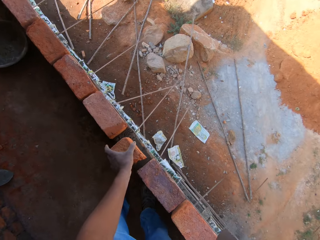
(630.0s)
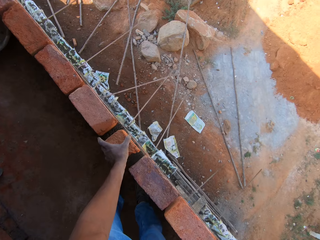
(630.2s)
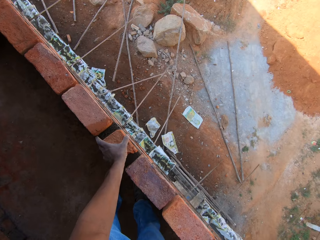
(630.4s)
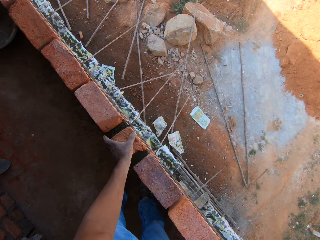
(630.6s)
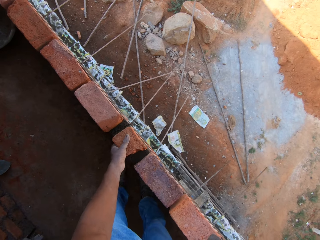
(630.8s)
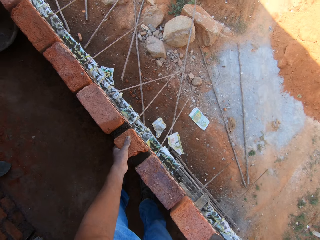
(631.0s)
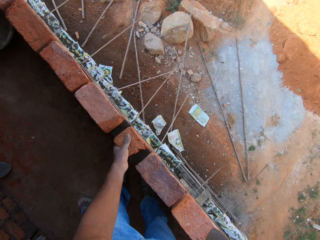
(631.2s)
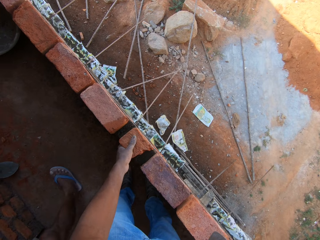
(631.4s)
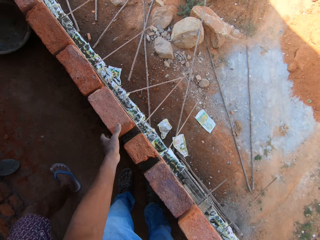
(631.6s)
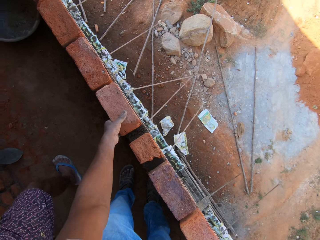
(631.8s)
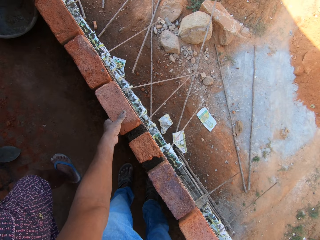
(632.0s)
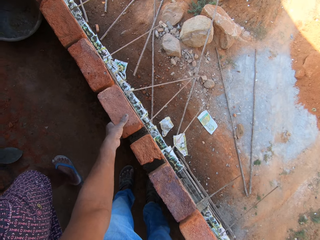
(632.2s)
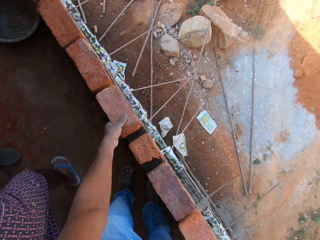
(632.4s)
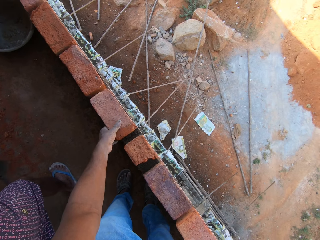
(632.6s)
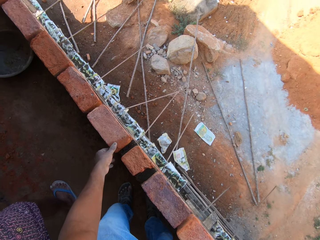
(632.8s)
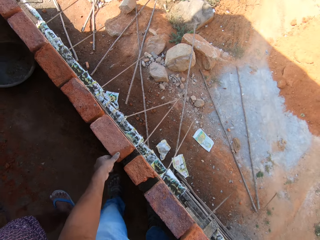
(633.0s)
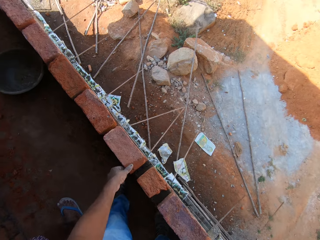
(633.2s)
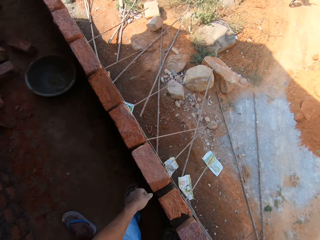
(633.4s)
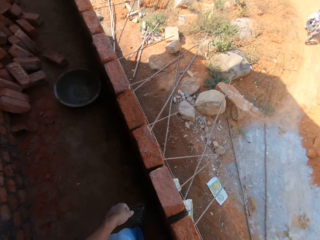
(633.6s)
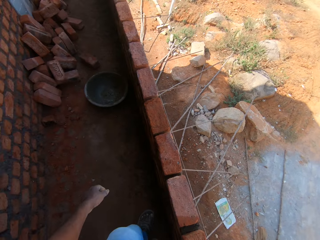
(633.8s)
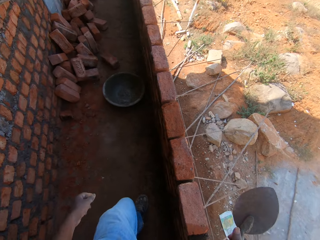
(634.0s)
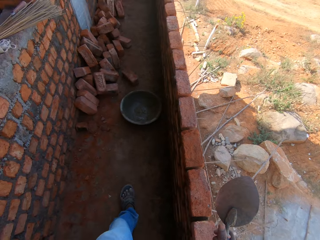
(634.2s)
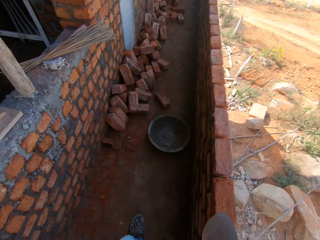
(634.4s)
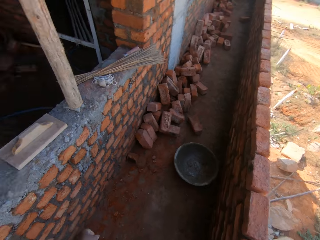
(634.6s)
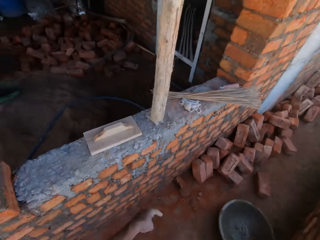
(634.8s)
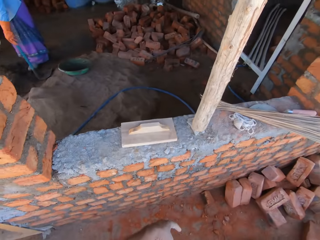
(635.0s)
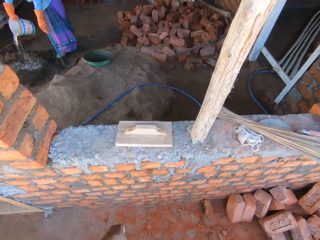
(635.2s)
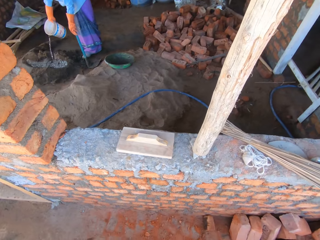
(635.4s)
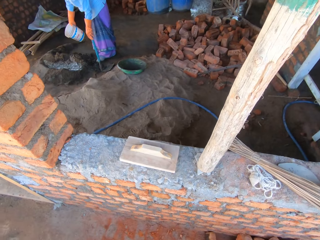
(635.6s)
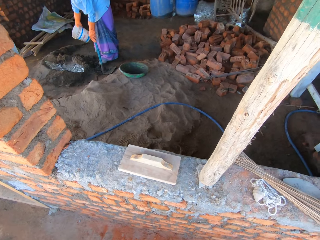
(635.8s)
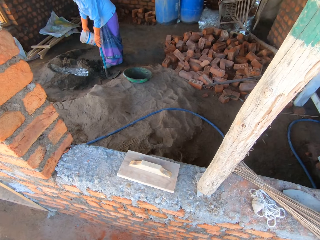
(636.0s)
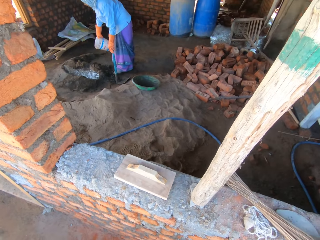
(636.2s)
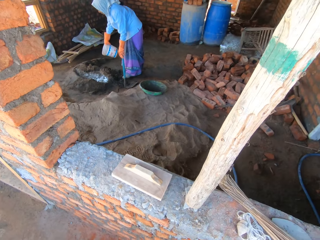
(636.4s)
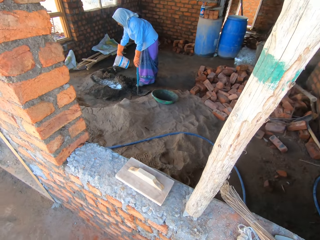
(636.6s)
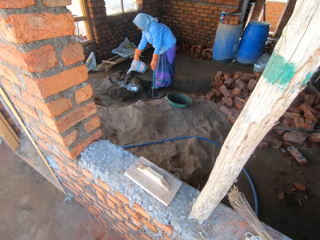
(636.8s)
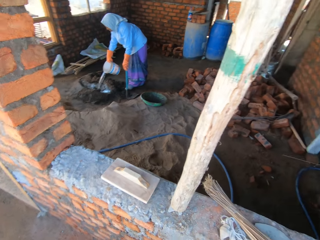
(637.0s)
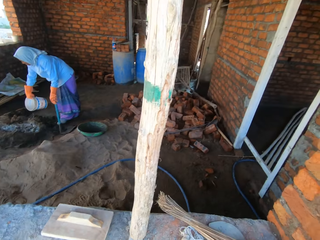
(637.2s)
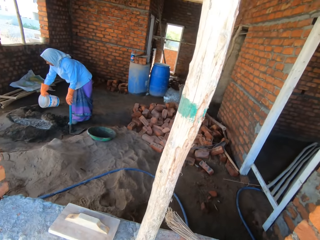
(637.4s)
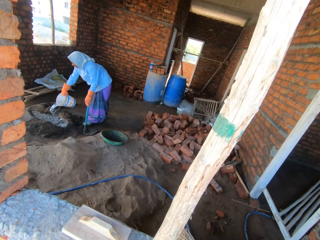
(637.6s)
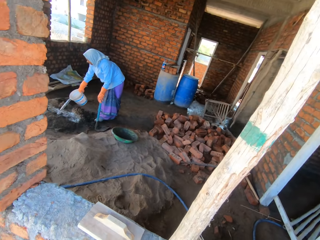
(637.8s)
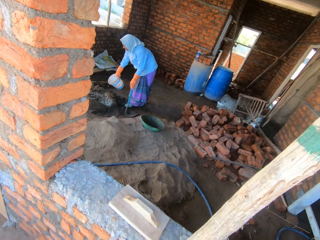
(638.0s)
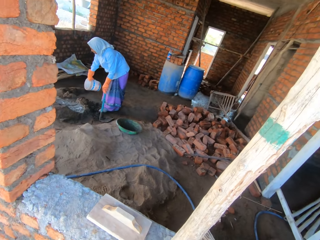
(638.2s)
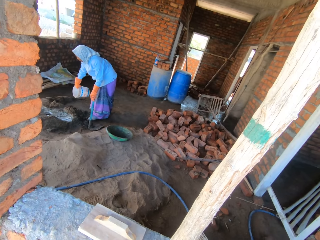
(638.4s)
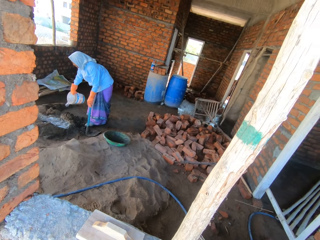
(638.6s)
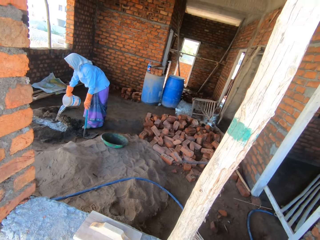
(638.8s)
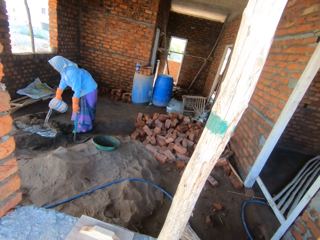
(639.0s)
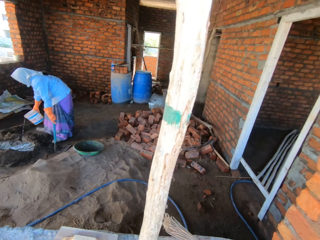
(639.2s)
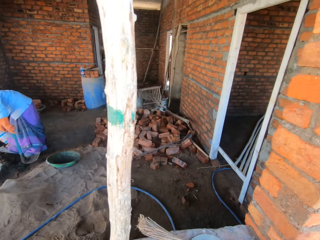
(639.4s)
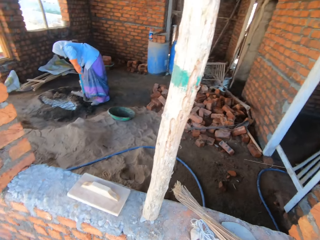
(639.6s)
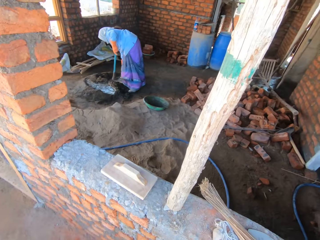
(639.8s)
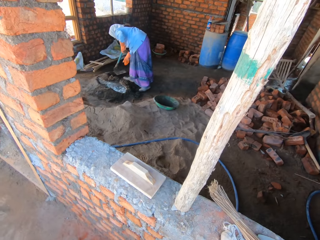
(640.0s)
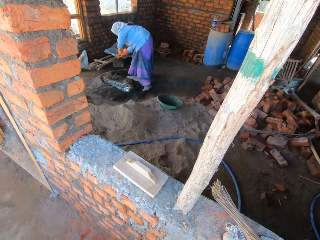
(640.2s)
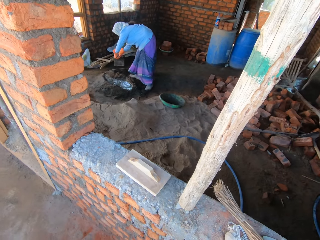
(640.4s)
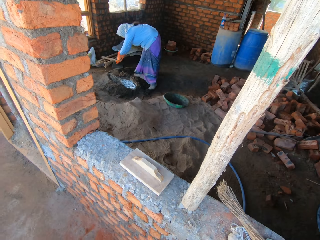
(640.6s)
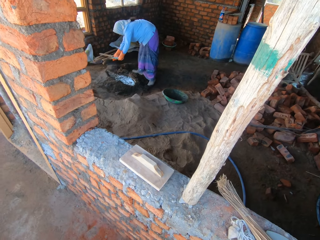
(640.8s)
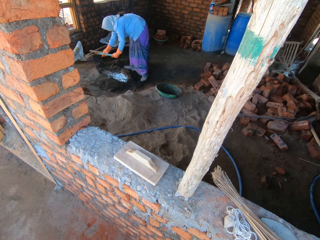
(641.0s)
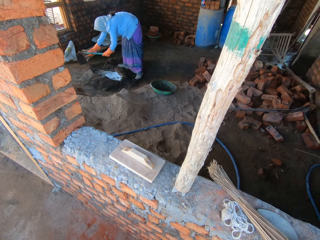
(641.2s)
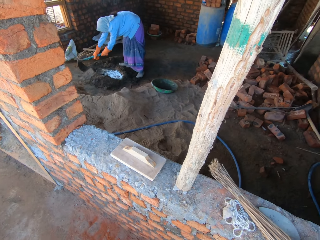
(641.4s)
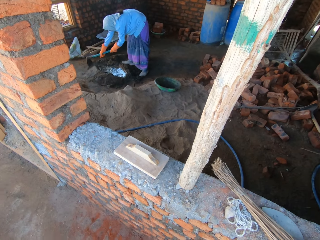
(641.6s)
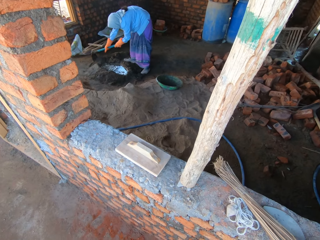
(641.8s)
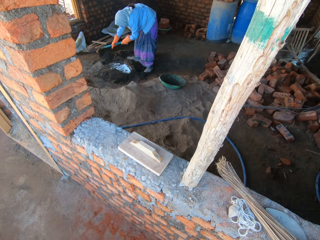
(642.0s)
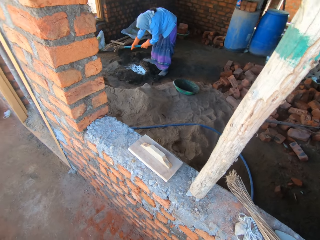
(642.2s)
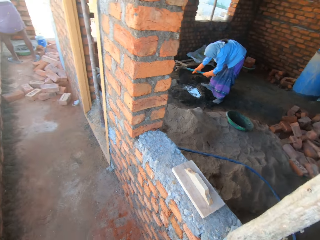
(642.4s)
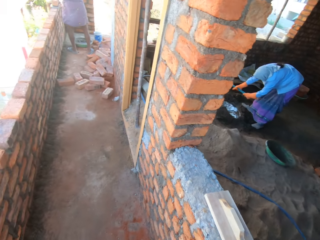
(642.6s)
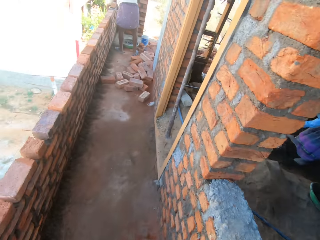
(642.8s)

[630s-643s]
The camera wearer fixes the brick on the construction wall with his left hand. He aligns the bricks with his left hand. He stares in the building. He looks around.

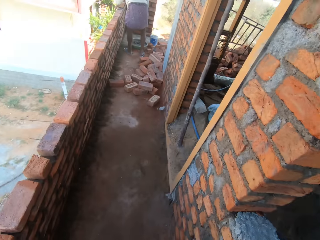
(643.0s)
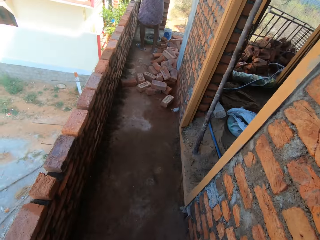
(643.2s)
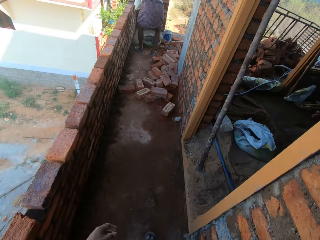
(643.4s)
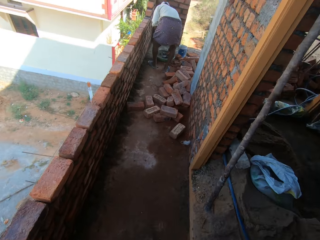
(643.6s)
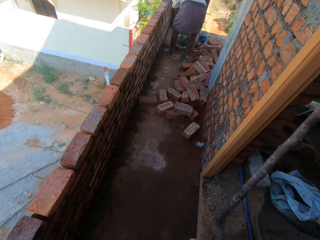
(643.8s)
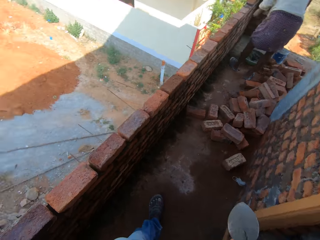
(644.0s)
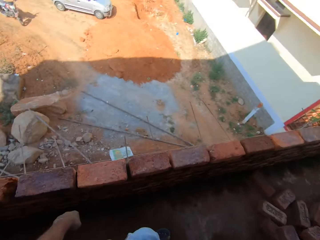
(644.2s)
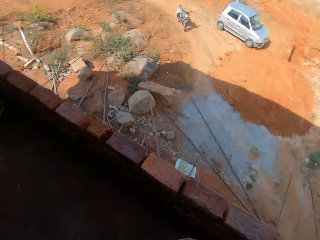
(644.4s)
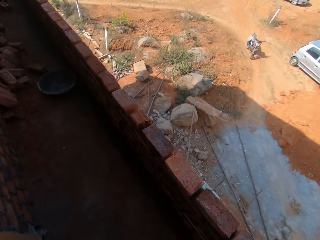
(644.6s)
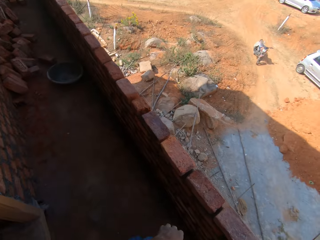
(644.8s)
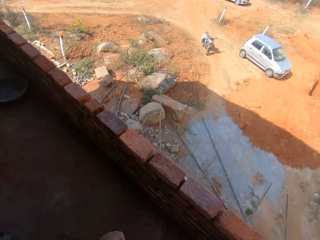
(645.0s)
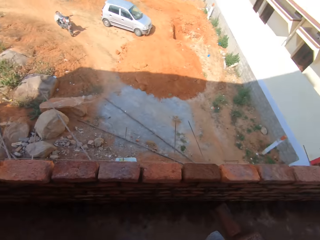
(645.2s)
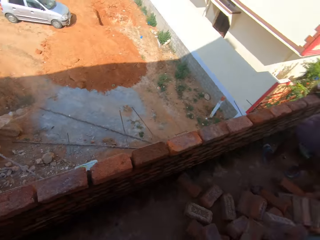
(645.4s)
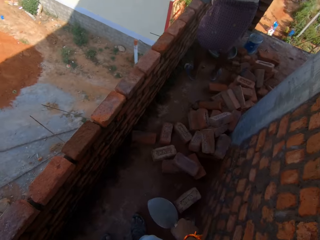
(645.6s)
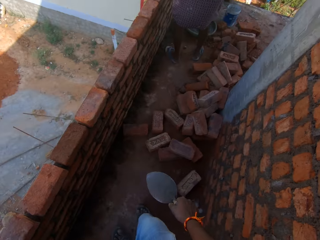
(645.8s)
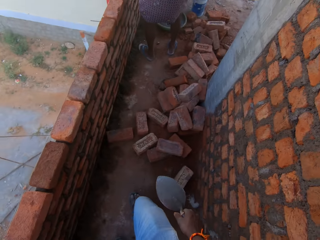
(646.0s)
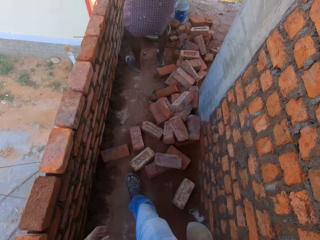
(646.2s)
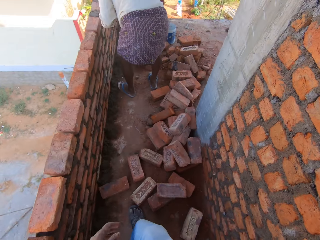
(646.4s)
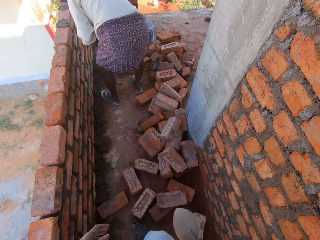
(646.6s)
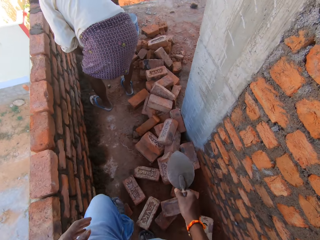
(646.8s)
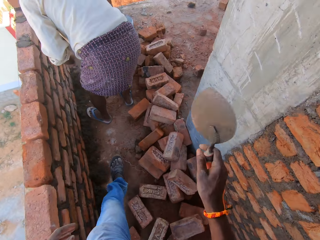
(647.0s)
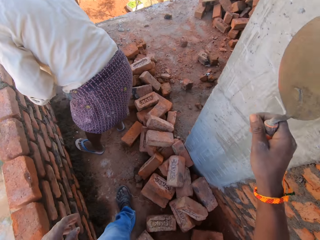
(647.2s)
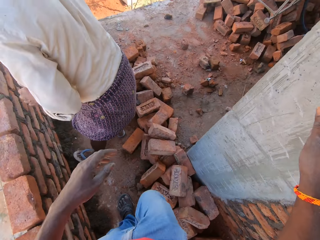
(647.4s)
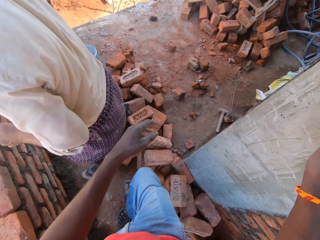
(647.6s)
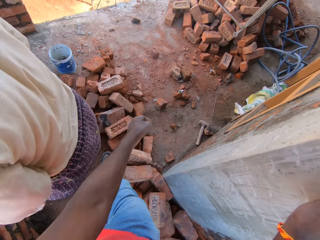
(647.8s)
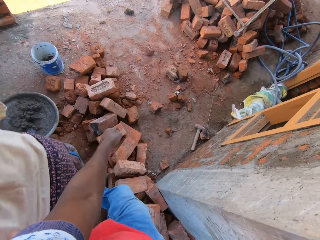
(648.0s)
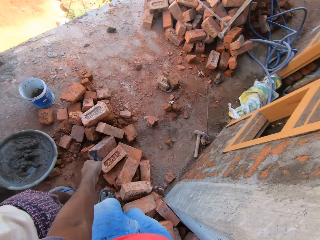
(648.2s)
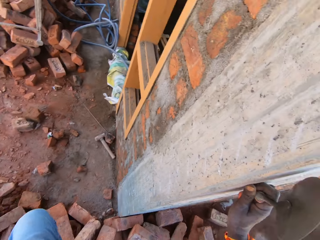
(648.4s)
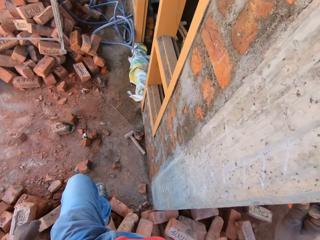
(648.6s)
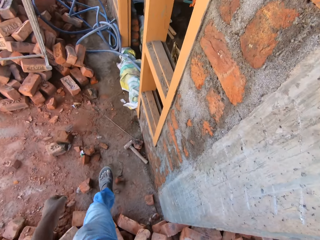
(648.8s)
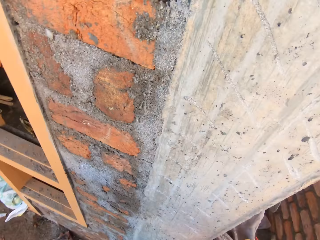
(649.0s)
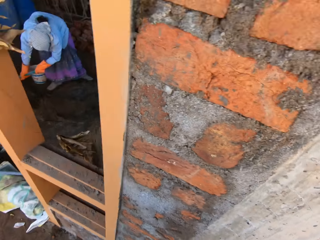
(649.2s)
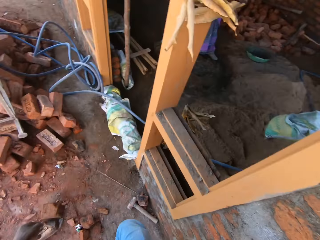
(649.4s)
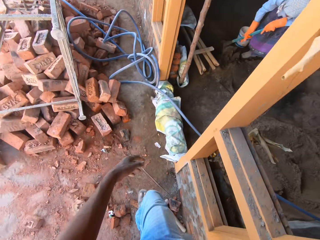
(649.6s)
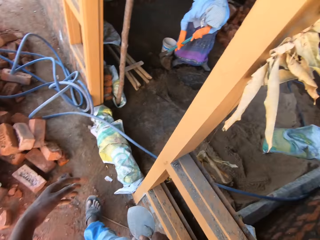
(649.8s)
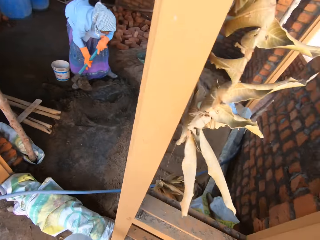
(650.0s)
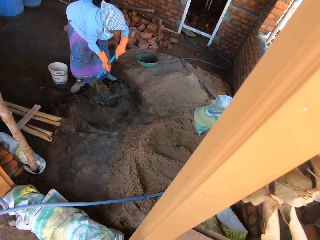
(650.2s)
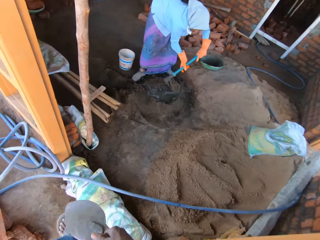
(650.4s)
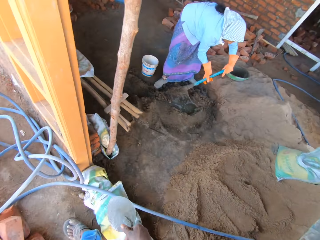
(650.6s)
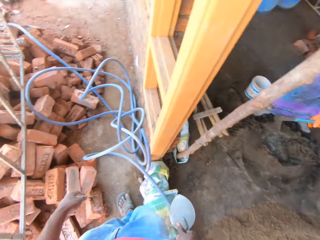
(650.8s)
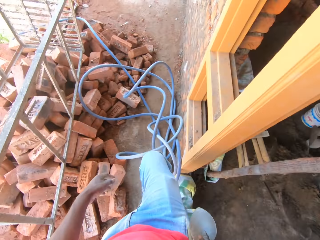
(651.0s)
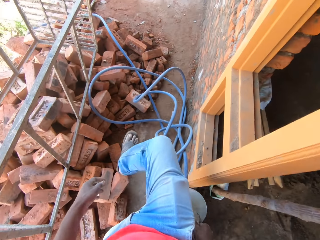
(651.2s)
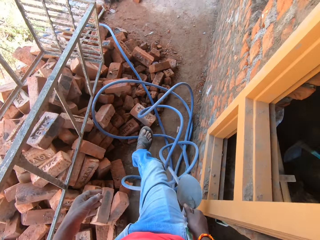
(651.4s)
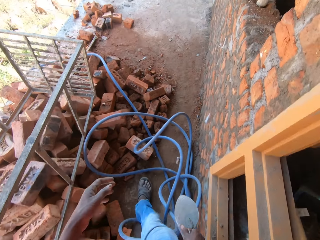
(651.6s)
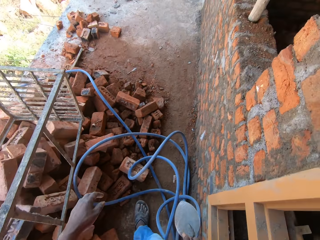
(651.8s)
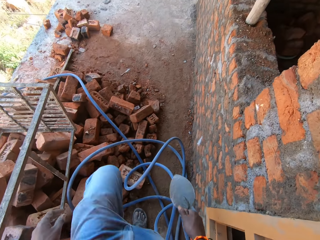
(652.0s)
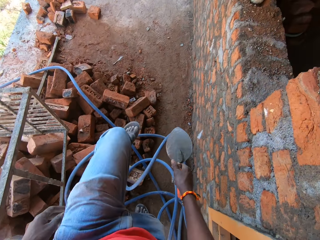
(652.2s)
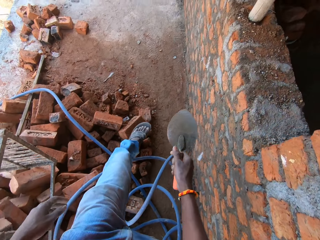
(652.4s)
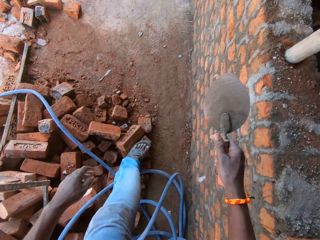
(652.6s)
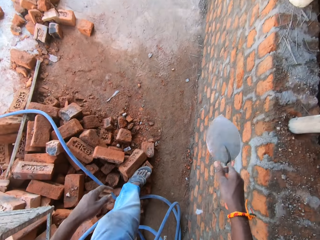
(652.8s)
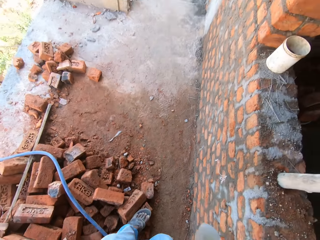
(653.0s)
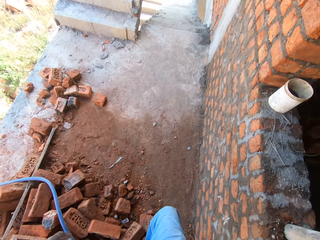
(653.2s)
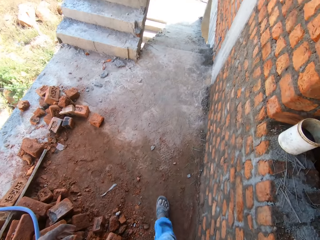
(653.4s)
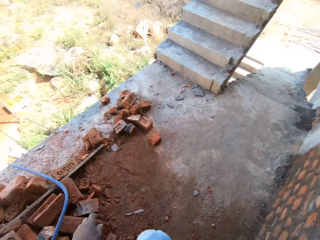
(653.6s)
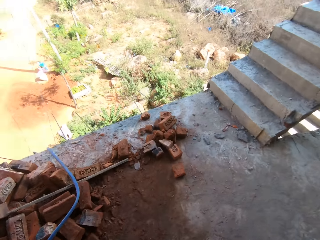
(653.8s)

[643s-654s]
The camera wearer converses. He walks in the building. He touches the wall with his right hand.
